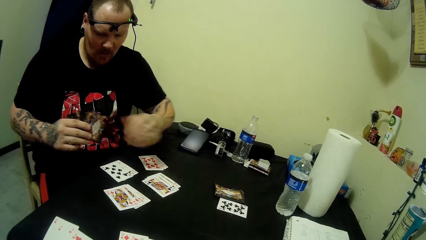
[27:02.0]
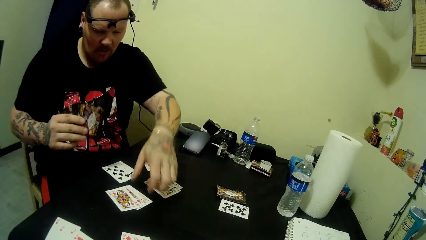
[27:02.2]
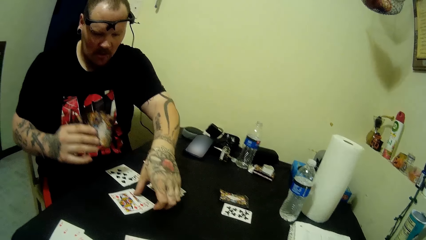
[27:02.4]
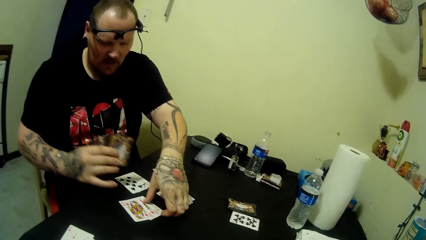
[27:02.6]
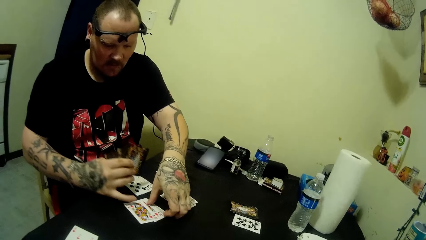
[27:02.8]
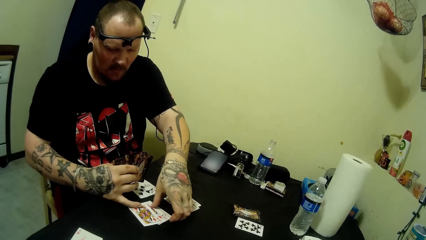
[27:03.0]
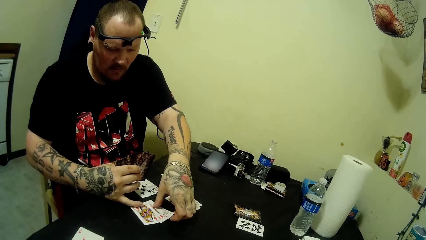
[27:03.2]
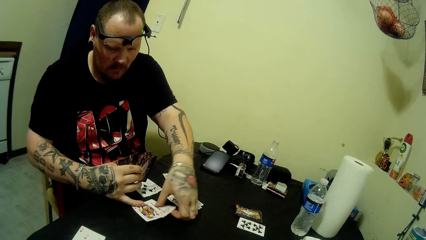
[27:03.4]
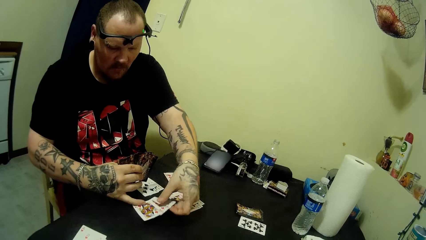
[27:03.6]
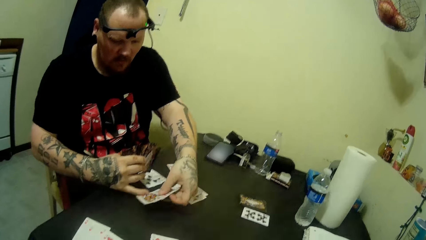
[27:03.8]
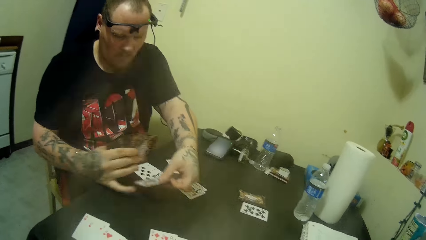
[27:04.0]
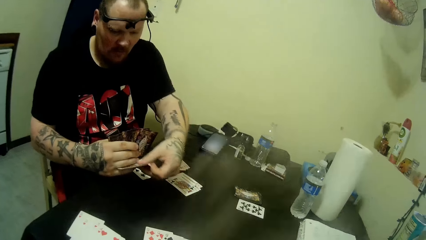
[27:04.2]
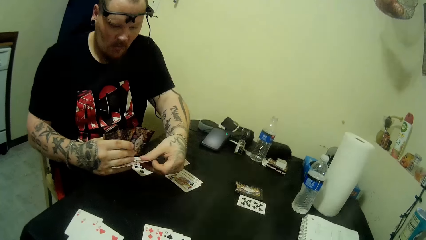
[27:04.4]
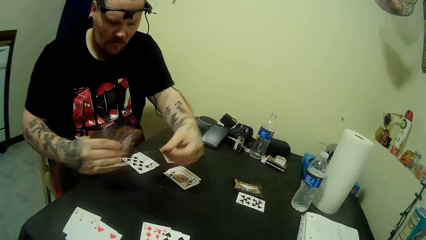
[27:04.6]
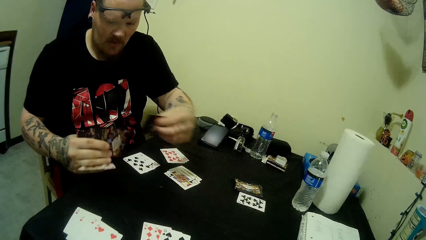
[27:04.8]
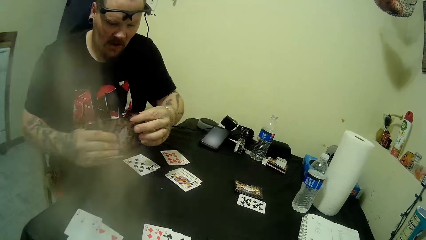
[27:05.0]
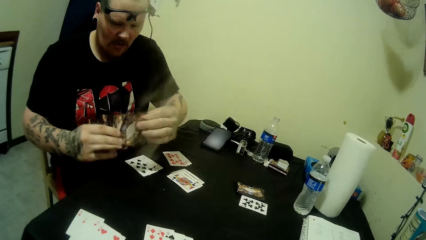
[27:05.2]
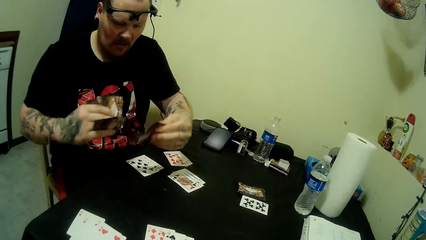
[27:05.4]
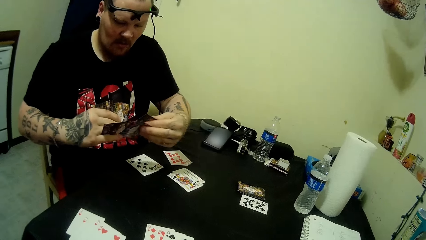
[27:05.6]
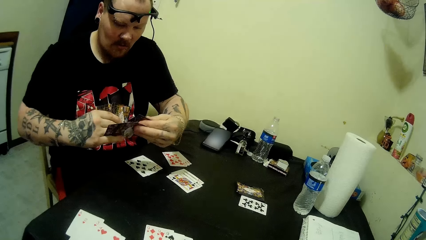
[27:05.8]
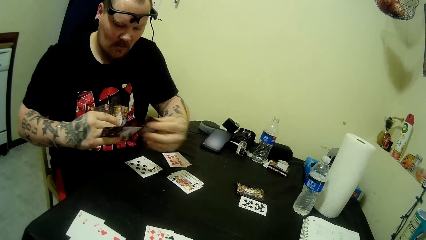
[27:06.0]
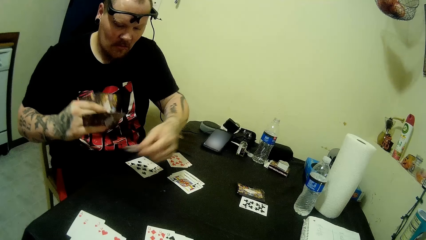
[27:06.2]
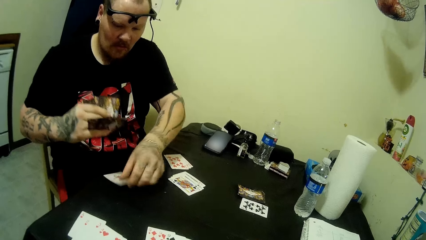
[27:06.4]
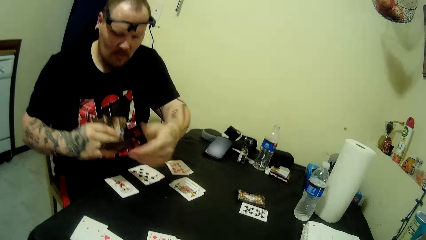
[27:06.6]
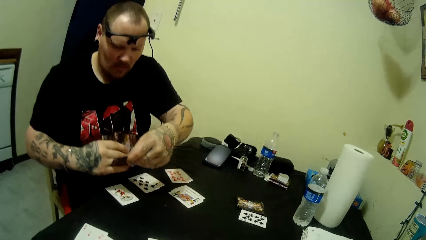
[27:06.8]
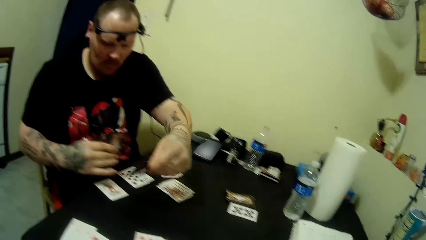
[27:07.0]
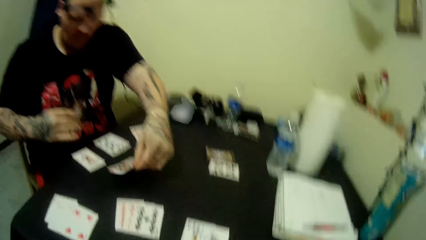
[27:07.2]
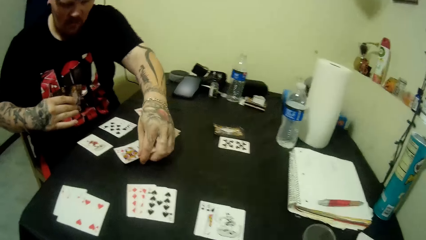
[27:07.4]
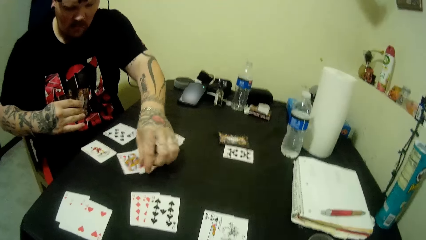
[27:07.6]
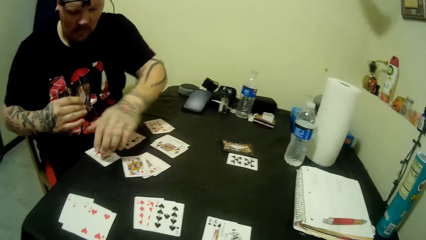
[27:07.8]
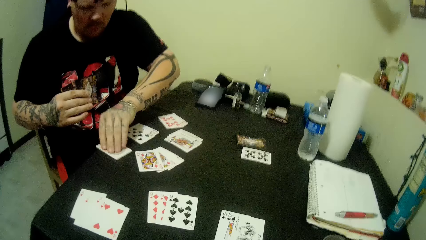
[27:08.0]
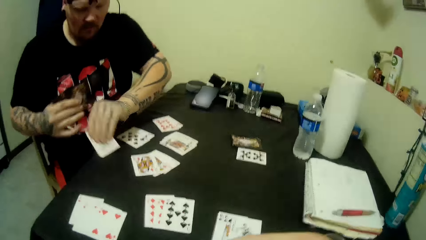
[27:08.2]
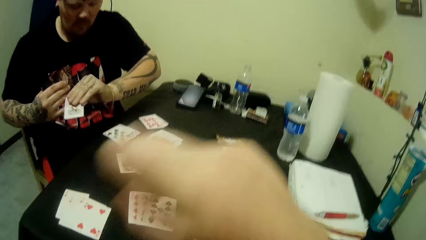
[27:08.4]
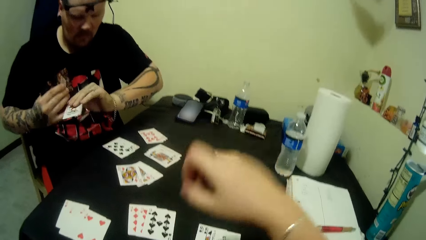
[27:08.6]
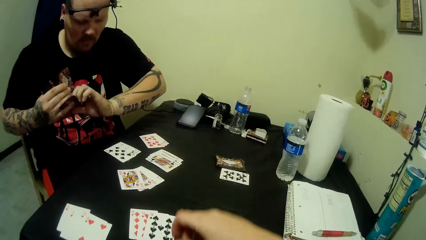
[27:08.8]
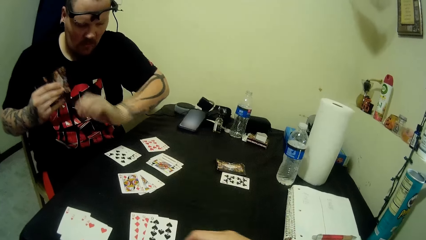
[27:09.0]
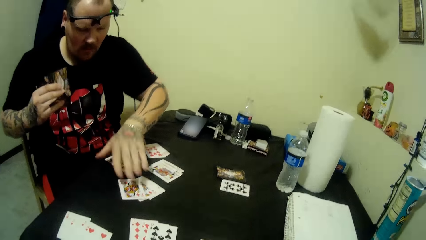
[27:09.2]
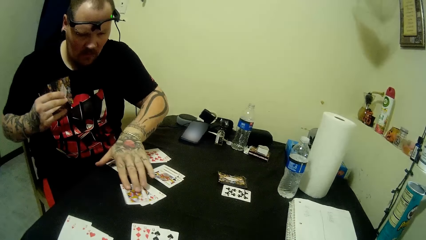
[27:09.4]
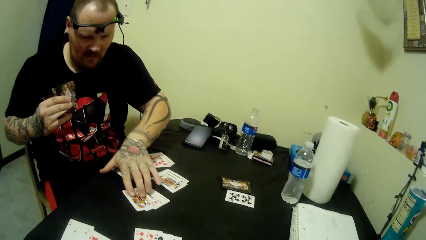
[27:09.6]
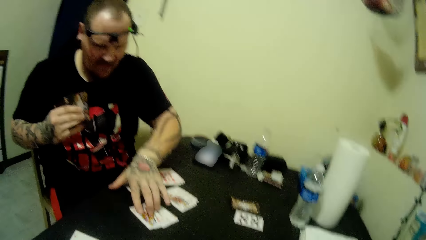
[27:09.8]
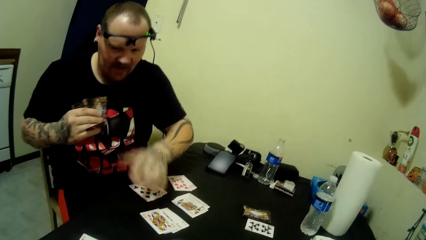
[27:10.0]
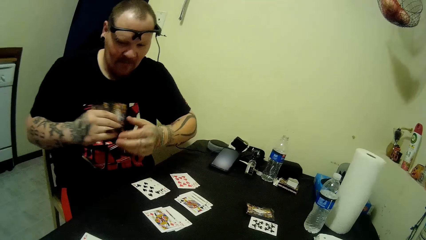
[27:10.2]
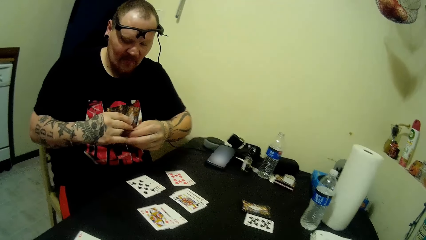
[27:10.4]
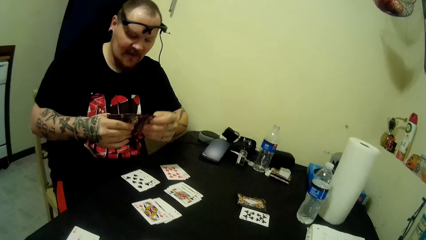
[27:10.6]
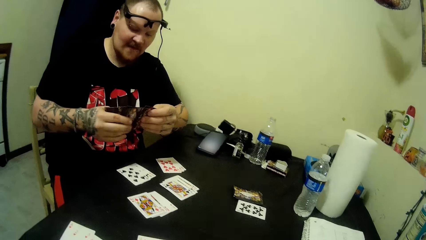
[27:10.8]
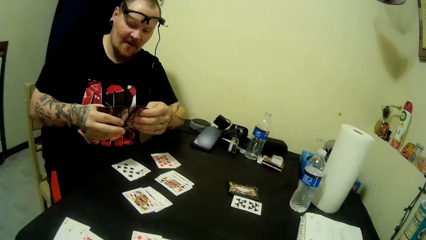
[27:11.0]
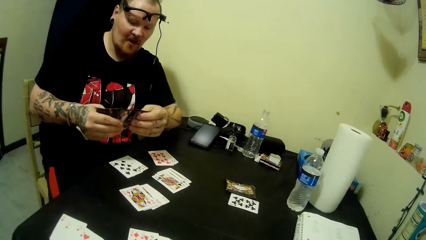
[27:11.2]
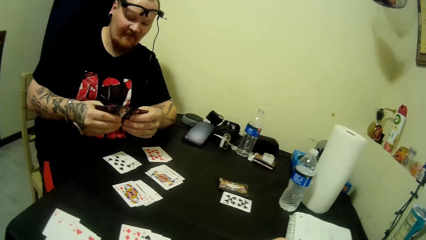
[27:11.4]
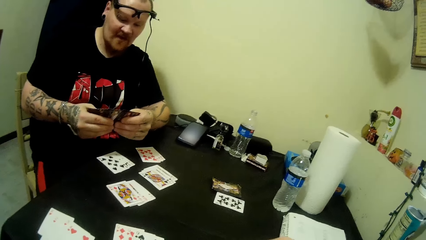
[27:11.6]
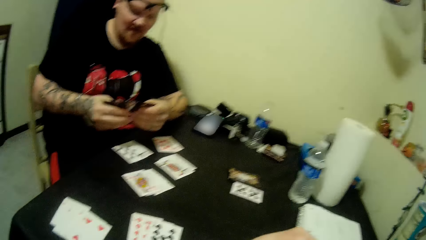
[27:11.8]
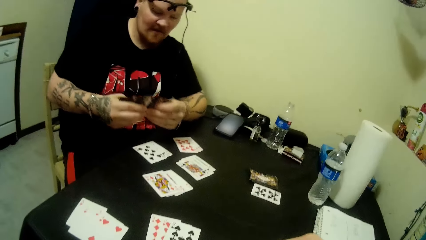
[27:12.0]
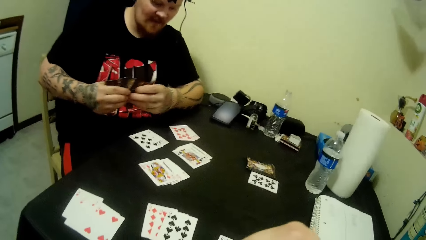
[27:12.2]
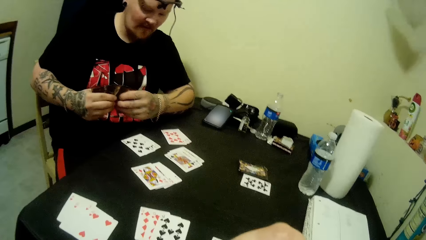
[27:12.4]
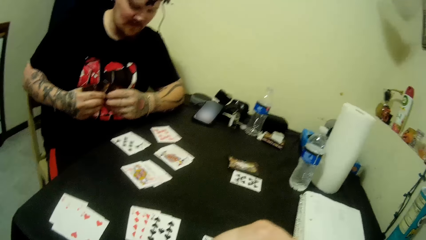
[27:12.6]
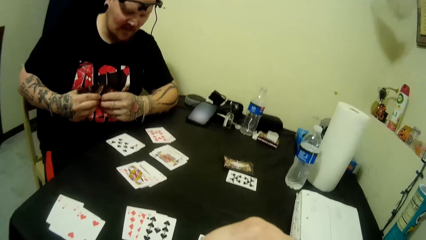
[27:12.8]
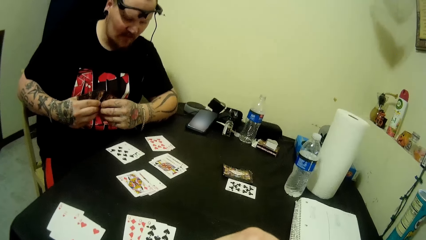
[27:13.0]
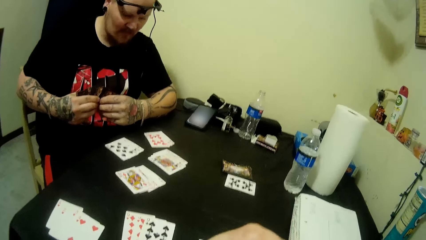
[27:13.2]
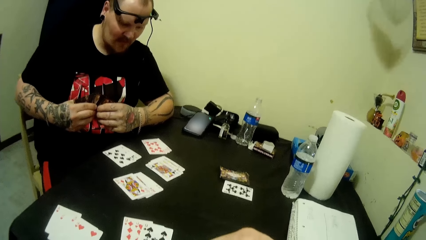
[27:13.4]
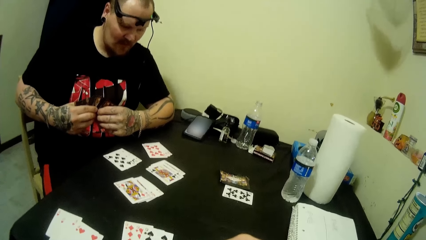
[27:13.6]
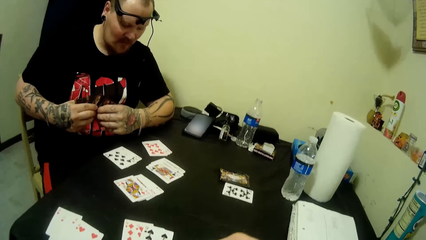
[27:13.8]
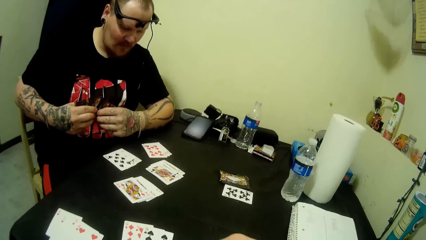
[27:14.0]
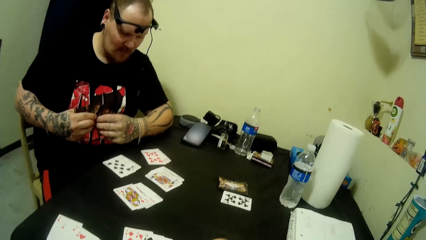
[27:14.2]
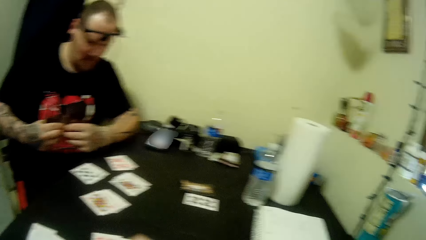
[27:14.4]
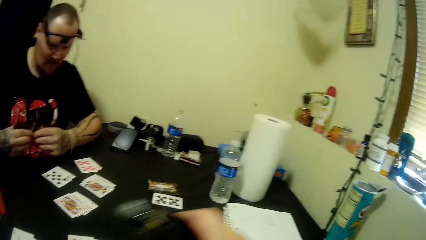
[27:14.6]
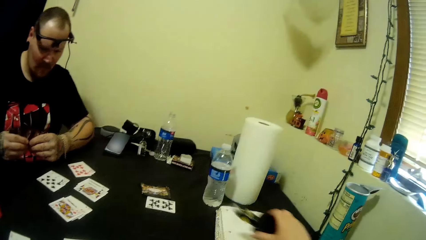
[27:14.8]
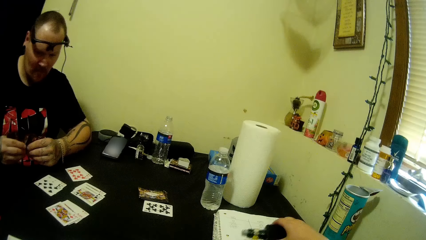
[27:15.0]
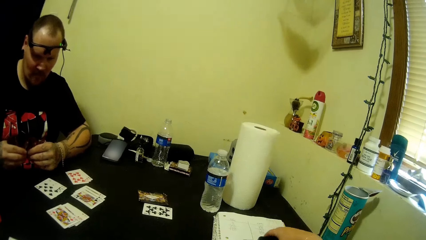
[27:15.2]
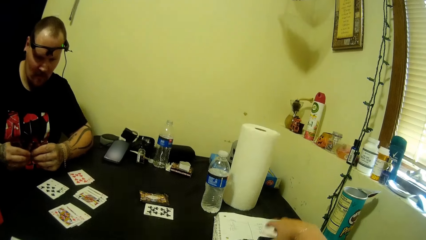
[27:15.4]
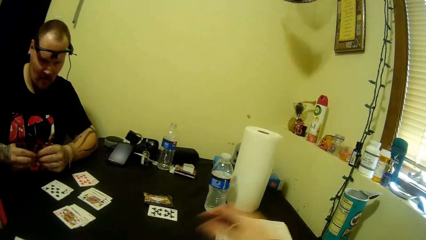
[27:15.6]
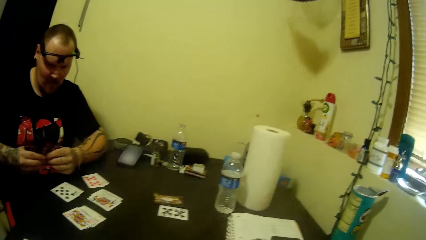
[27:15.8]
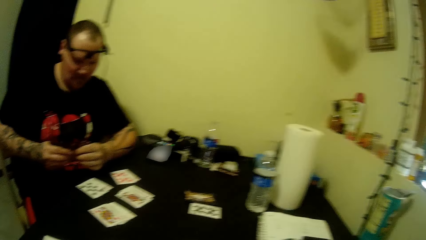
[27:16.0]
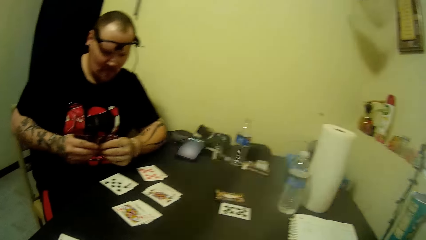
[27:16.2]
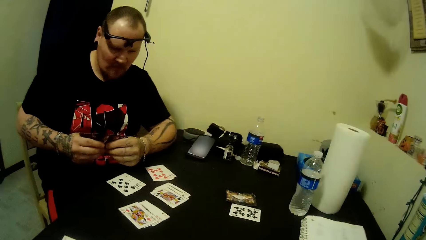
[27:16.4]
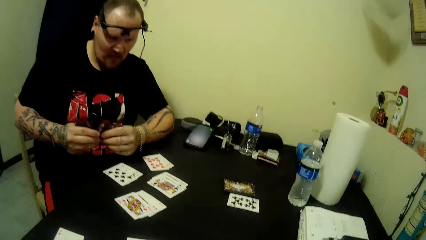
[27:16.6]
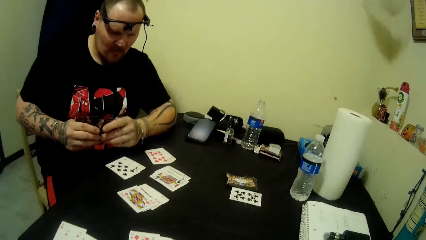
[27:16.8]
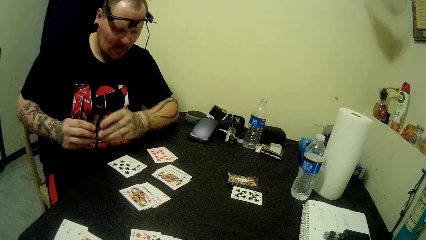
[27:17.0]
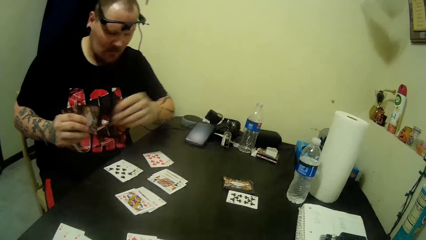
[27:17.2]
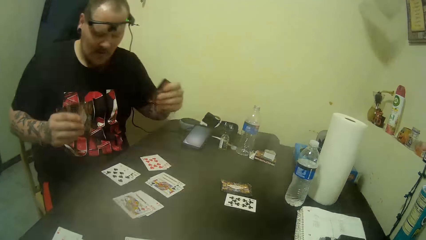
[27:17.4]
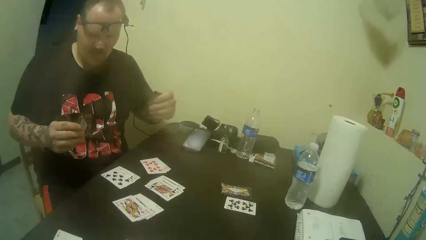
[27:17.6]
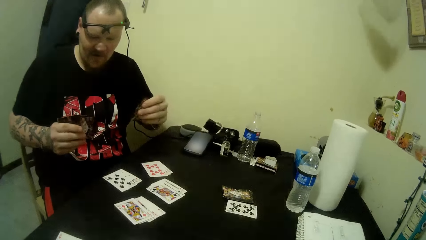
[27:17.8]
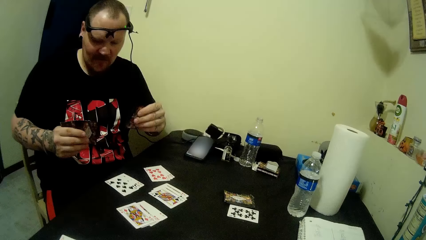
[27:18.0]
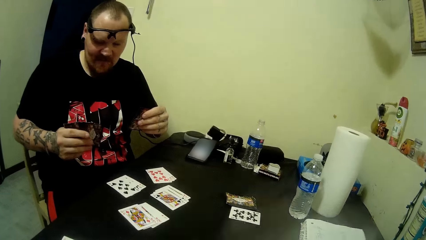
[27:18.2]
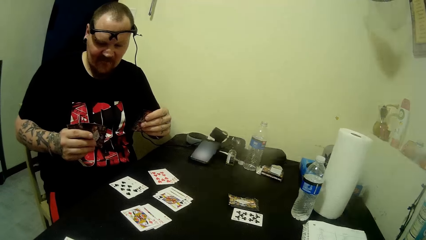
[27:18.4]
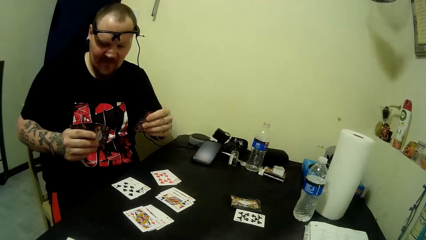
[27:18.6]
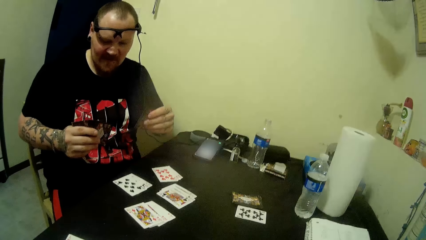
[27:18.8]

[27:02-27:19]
A man takes cards on the table. The camera wearer looks at the man. The man puts a card in the pack of cards and puts cards on the table. The camera wearer moves her hand. The man arranges the cards on the table. The man takes cards on the table, puts a card in the pack of cards, touches cards on the table and holds cards in his hands. The camera wearer puts a vape on the exercise book. She places the vape on the table.
